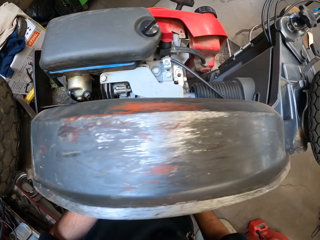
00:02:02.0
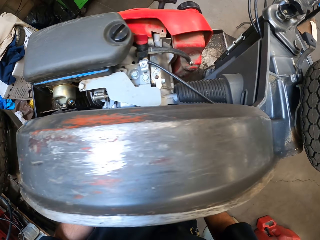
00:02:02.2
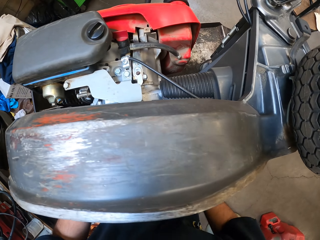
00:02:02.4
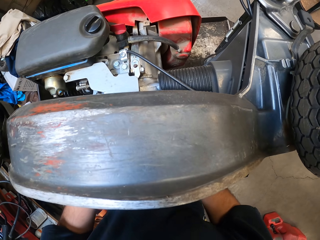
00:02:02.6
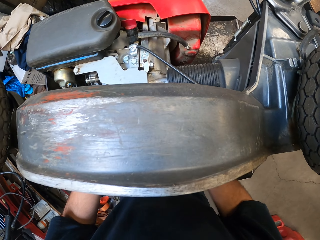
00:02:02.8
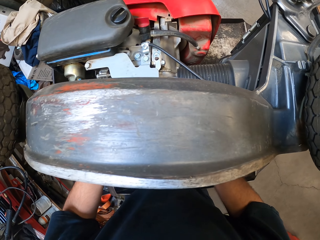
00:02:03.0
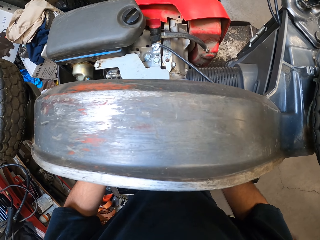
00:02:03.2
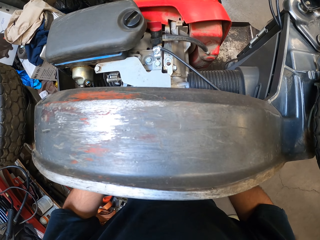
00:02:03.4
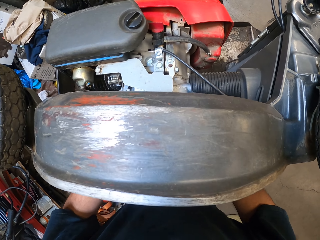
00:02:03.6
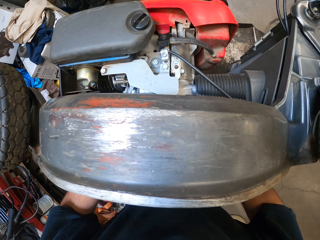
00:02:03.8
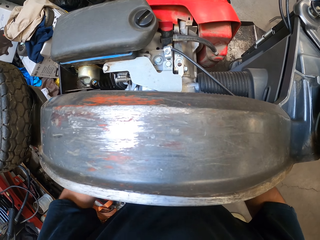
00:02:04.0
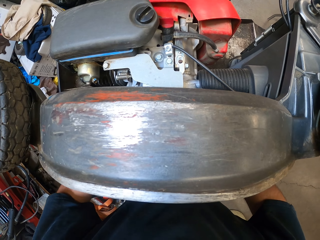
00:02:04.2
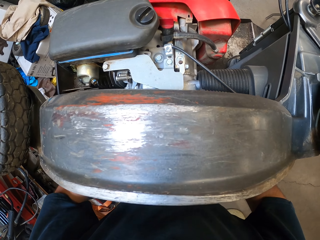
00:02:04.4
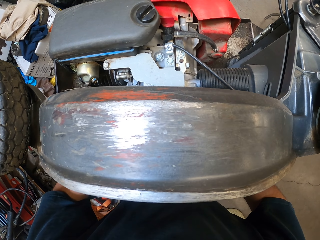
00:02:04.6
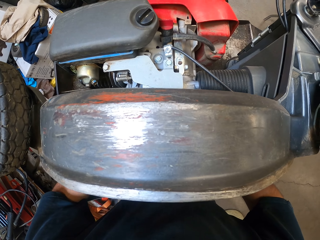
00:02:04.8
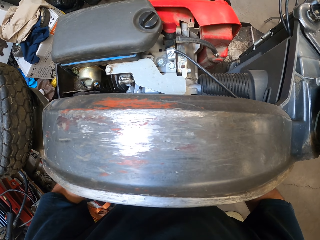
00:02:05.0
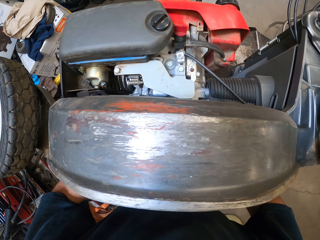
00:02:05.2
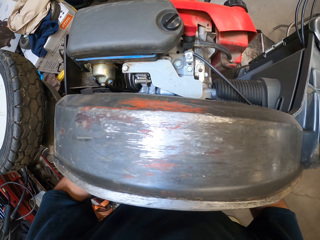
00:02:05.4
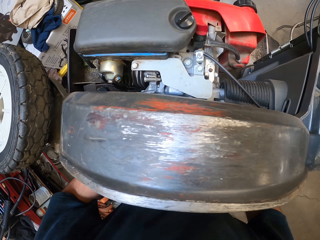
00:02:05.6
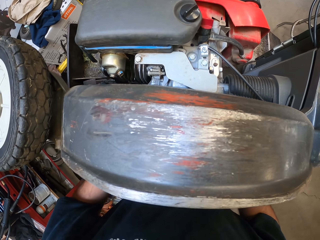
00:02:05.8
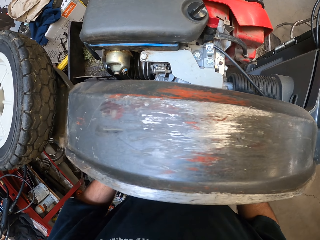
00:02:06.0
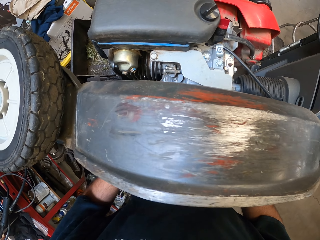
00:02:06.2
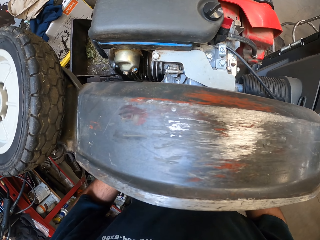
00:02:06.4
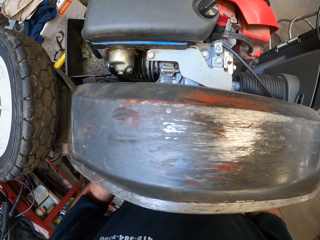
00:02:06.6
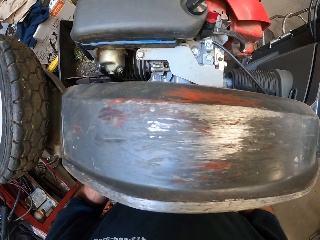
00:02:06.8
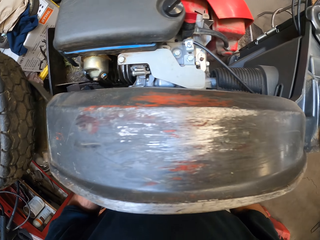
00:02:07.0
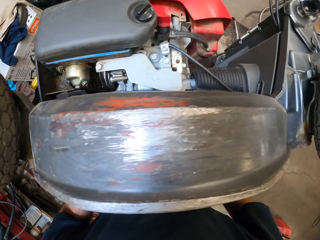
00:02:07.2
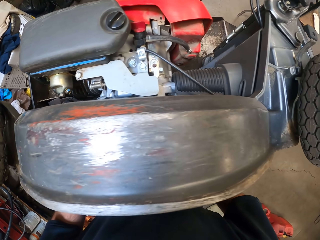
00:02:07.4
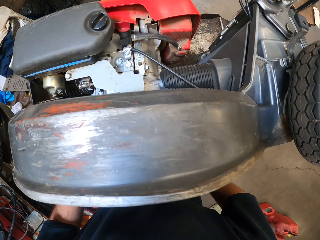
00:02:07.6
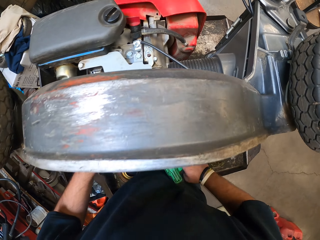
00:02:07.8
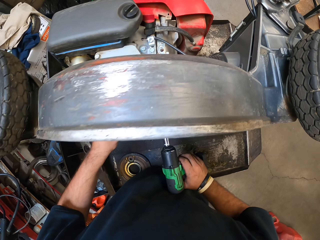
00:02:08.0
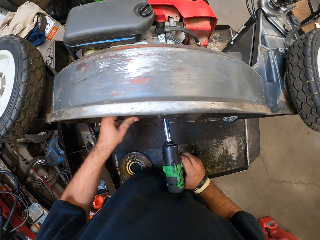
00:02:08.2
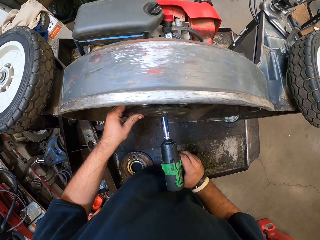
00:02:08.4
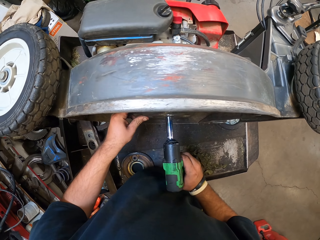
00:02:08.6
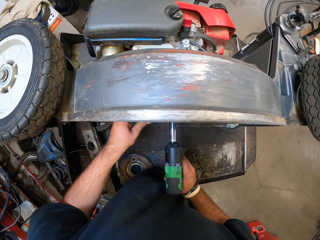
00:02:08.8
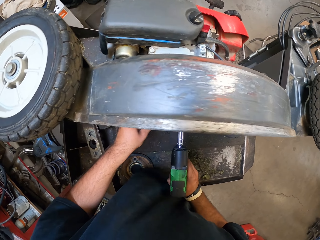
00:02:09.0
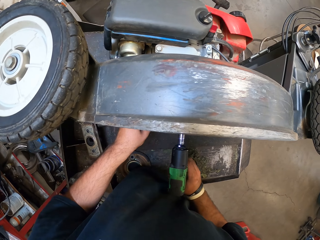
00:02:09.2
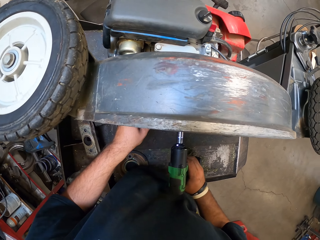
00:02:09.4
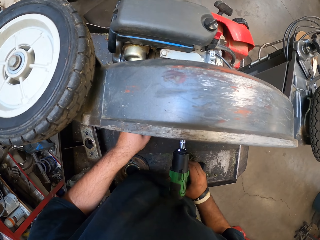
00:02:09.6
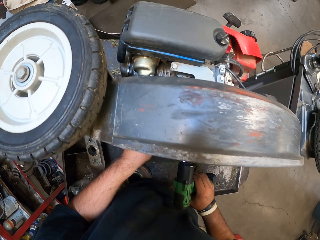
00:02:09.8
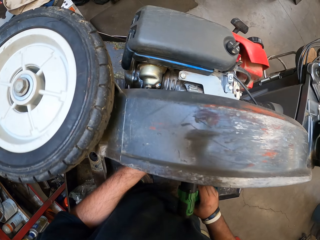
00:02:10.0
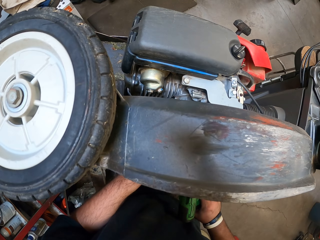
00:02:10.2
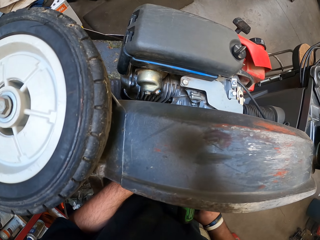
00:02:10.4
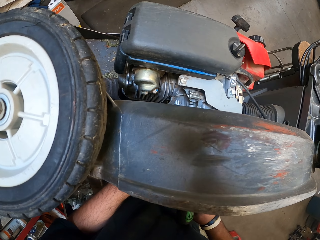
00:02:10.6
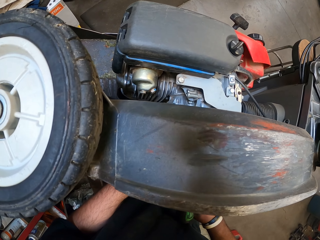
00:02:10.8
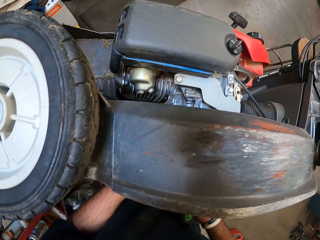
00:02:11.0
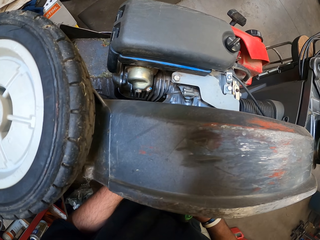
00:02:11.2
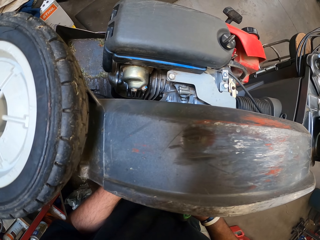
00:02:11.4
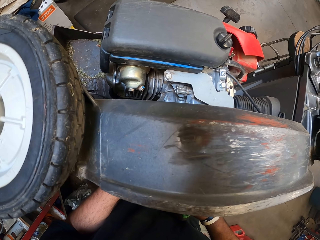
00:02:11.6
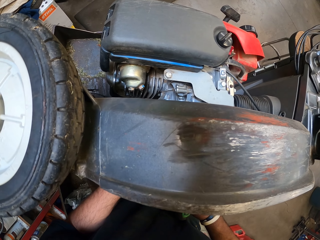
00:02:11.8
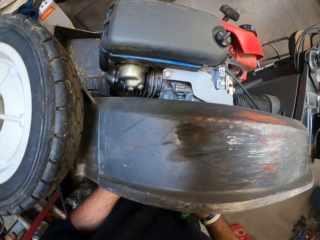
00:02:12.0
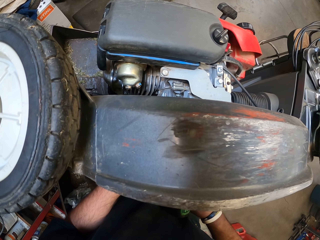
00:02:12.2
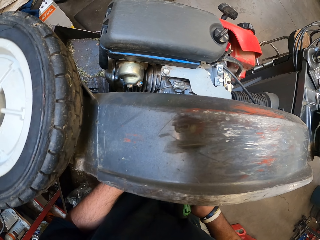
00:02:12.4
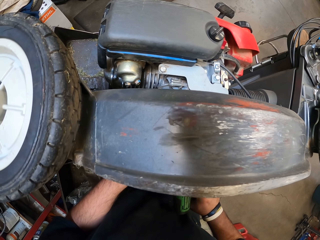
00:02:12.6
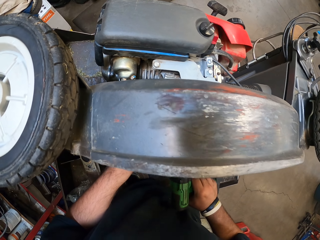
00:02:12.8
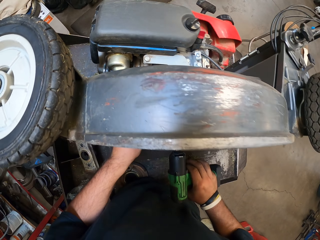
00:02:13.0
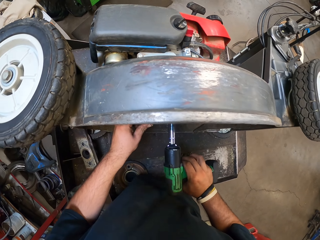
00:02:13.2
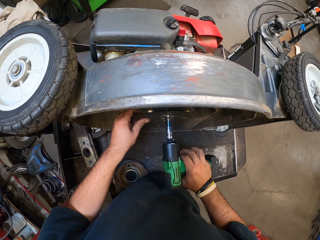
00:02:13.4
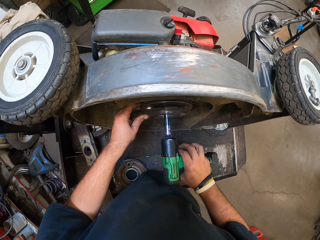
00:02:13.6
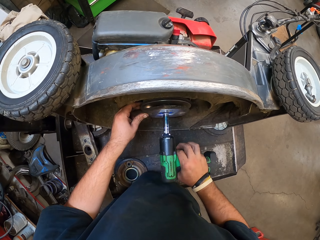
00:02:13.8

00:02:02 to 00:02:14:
The camera wearer removes the left hand. They tighten the nut.

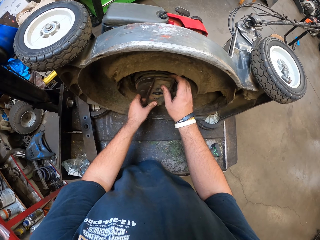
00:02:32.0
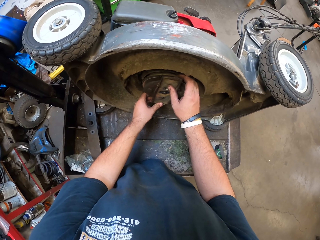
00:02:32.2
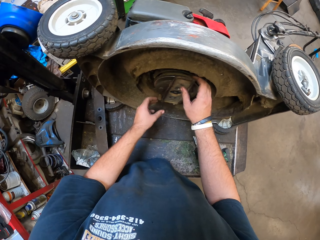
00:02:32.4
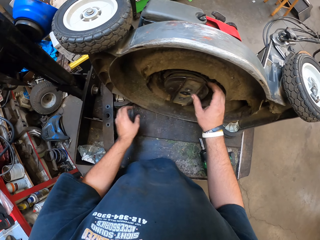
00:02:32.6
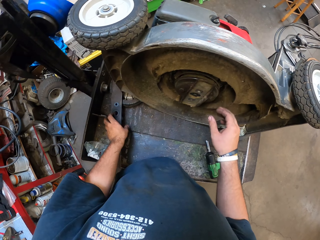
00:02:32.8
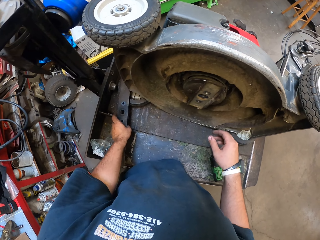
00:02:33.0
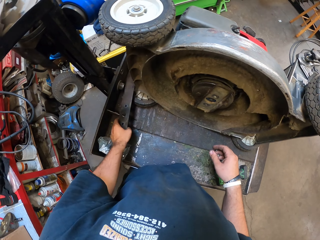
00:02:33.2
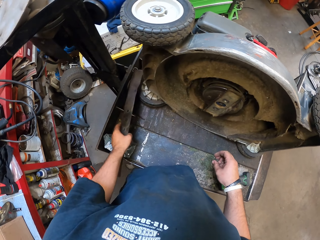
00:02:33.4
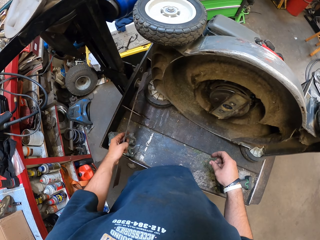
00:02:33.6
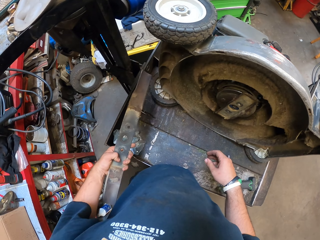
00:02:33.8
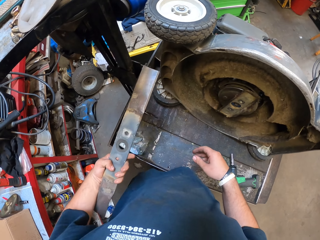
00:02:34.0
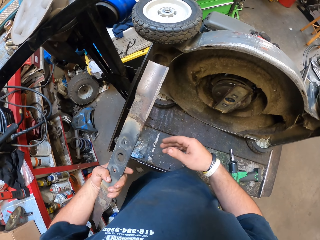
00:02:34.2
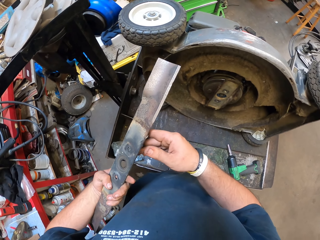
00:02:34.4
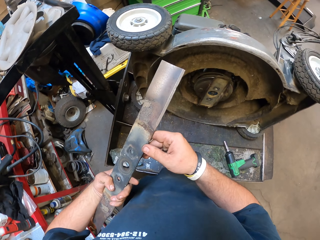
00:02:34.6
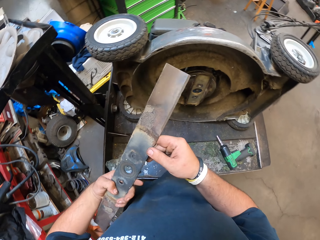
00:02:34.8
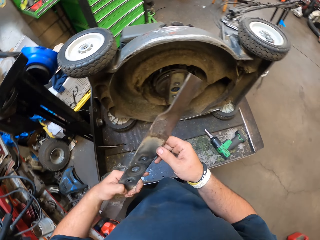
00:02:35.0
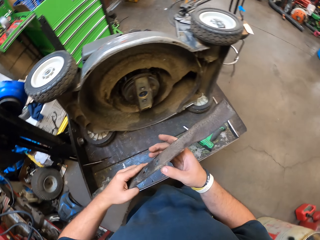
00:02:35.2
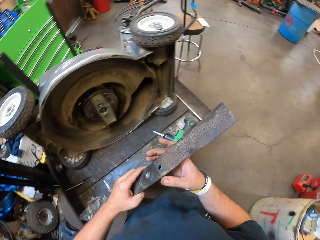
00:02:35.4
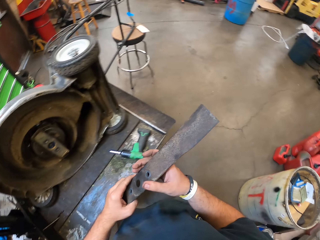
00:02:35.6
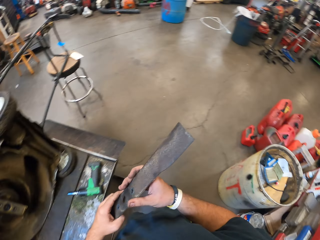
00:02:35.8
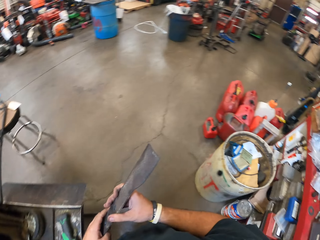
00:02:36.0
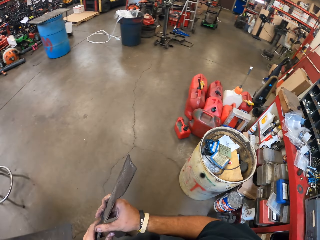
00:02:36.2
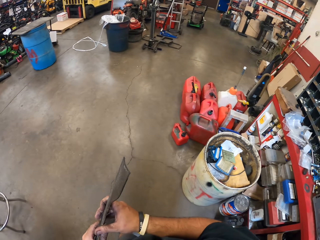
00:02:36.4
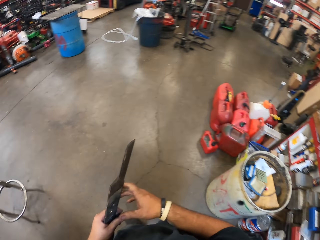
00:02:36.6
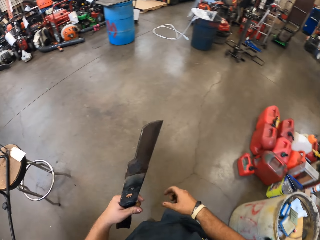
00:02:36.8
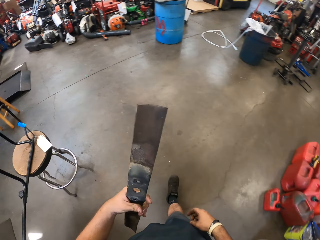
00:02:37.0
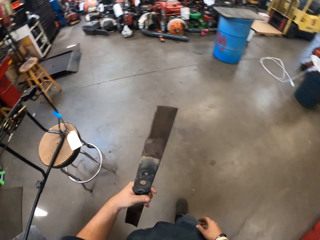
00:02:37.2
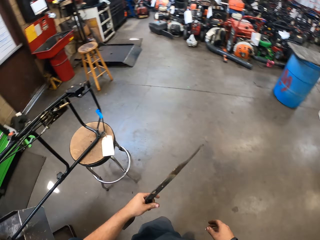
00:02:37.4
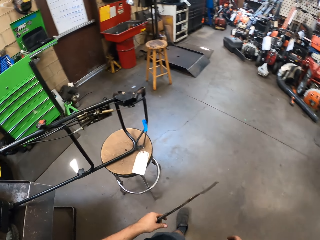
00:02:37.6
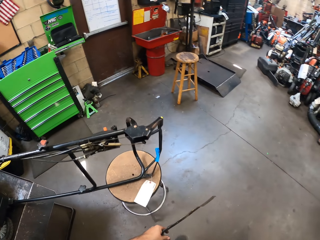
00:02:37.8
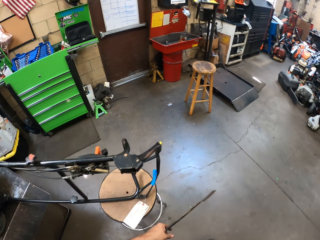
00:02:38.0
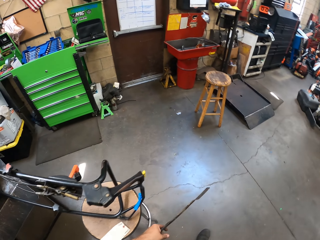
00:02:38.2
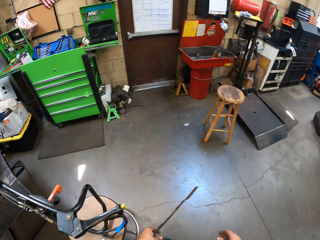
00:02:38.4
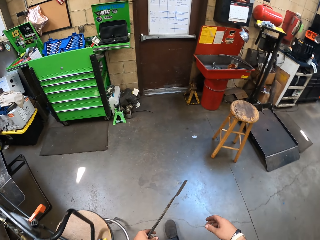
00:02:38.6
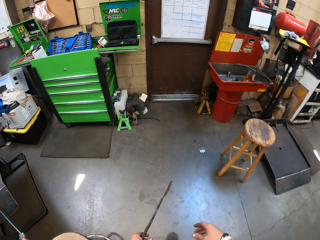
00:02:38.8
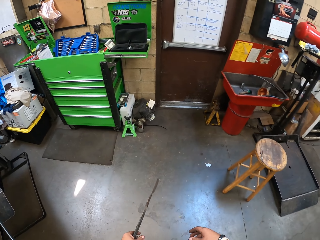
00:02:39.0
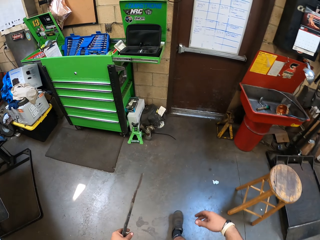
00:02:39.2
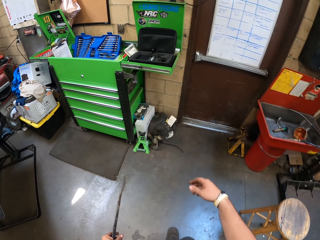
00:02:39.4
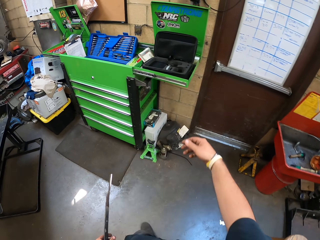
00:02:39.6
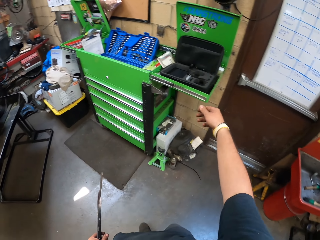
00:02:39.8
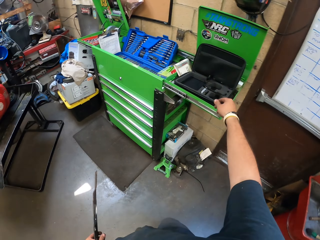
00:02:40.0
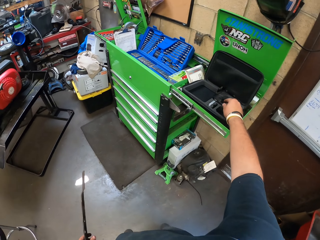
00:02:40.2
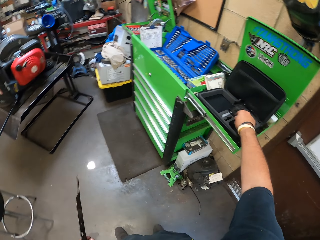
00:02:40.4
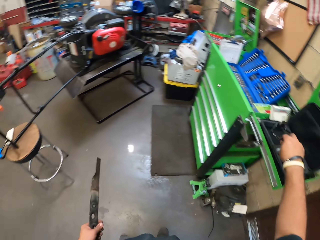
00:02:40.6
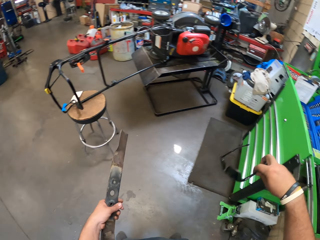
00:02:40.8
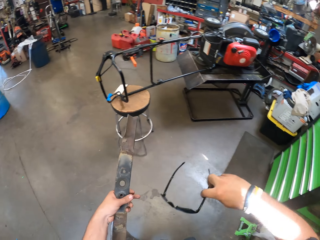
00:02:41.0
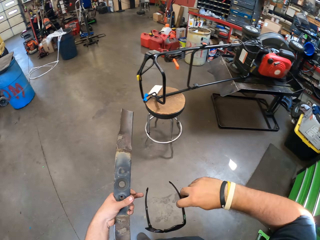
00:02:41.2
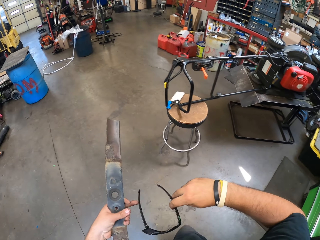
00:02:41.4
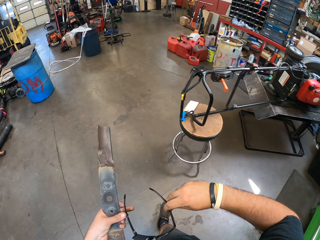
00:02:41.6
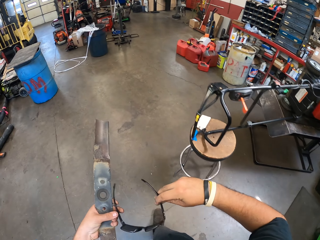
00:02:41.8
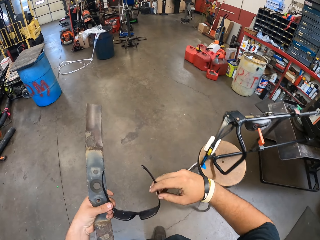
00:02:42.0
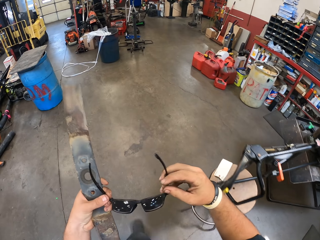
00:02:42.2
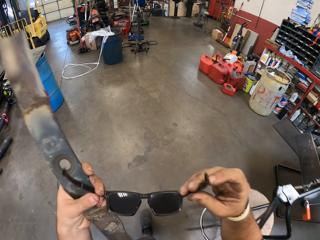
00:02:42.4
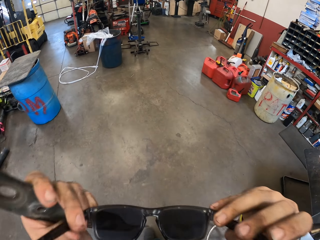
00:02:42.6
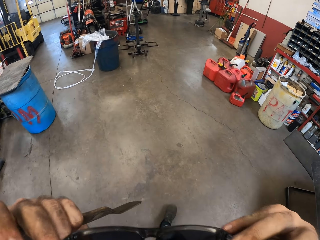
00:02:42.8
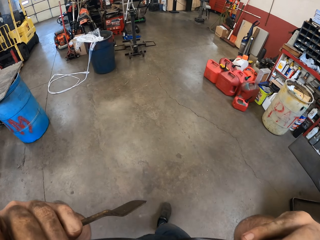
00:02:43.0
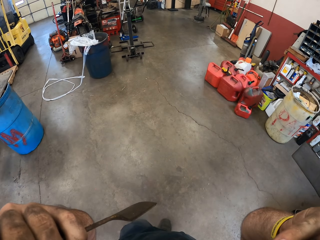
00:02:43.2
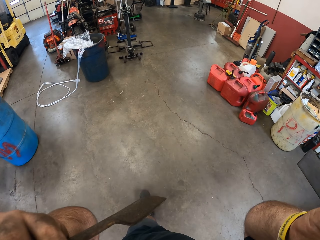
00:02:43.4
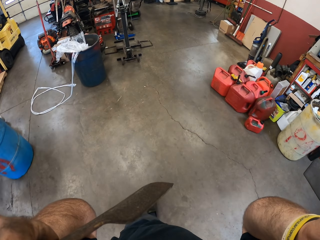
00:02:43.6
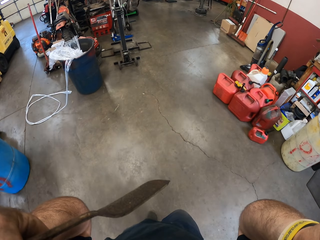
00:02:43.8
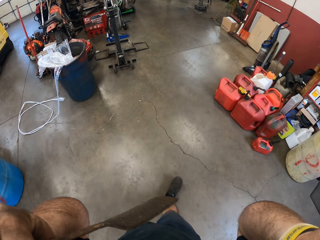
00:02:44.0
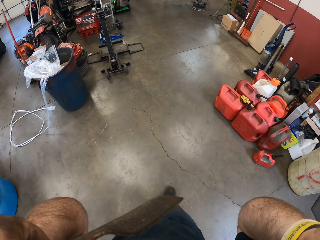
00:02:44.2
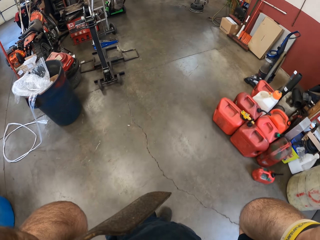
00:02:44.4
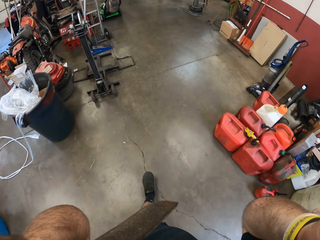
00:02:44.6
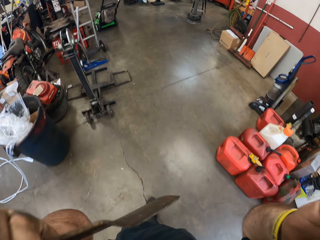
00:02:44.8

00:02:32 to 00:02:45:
The camera wearer picks up another metal blade. They walk in the workshop. They pick up the sunglasses. They walk in the workshop. They put the sunglasses on.
